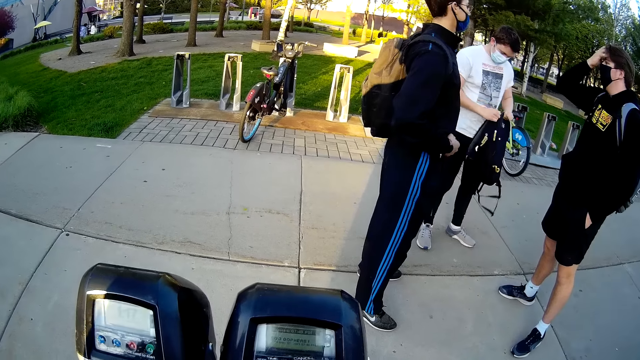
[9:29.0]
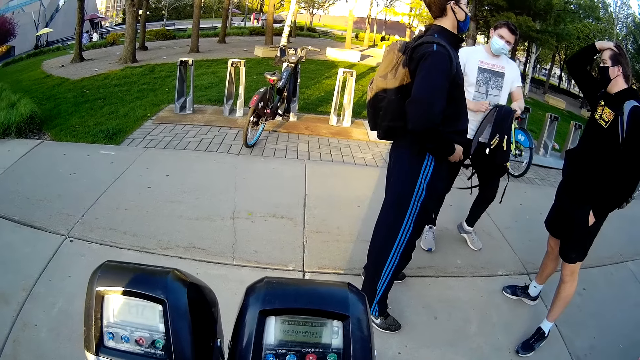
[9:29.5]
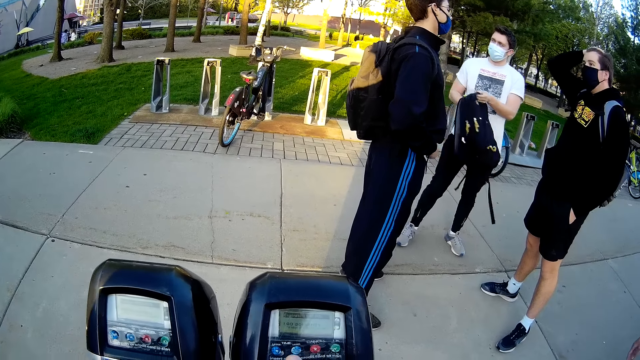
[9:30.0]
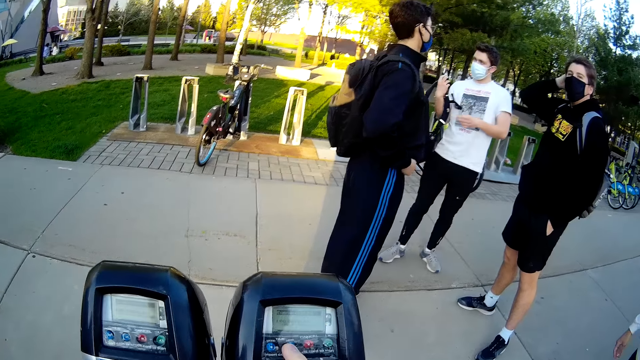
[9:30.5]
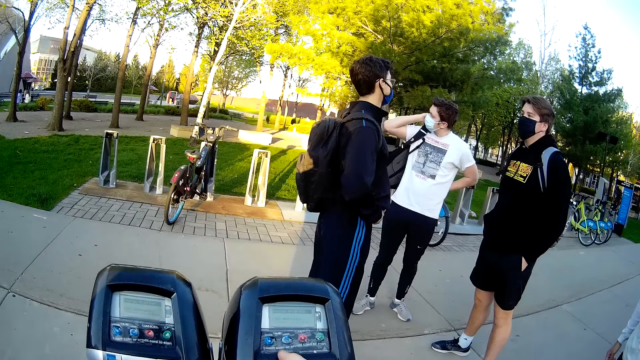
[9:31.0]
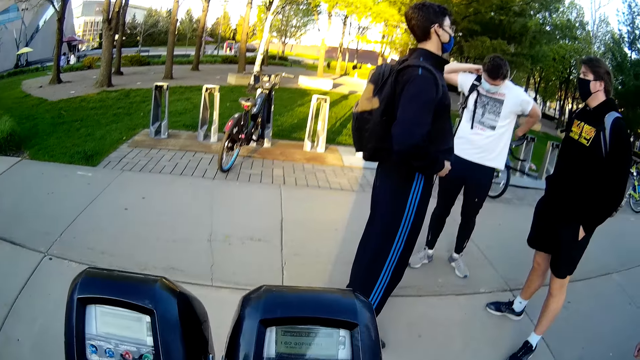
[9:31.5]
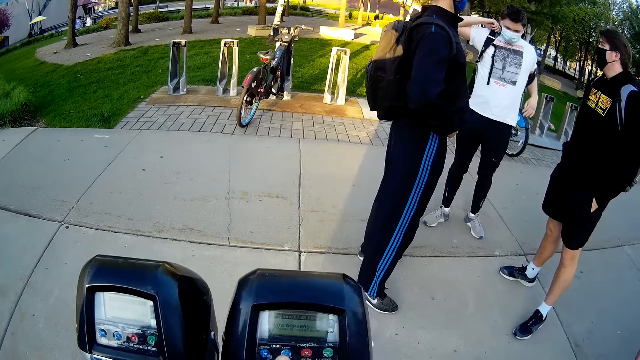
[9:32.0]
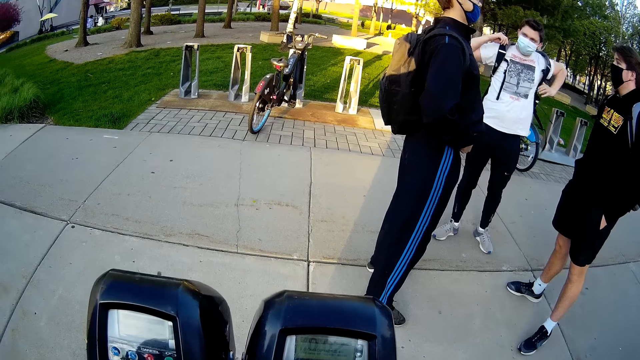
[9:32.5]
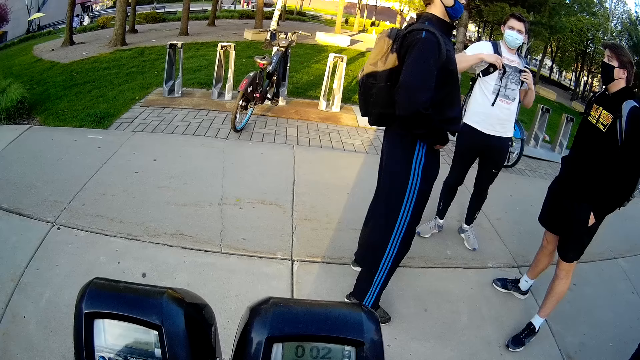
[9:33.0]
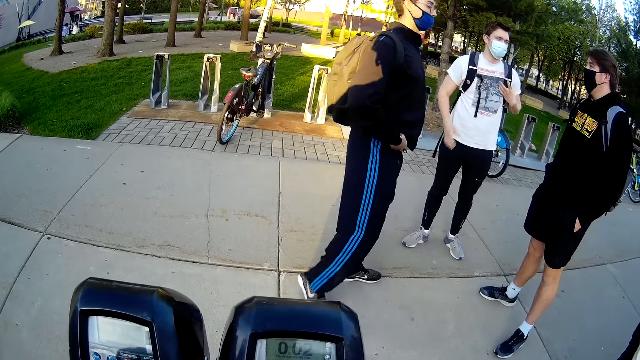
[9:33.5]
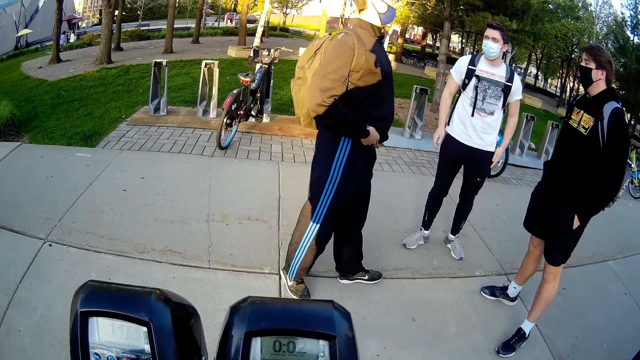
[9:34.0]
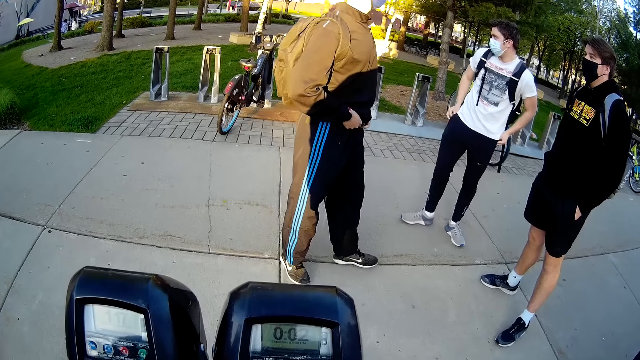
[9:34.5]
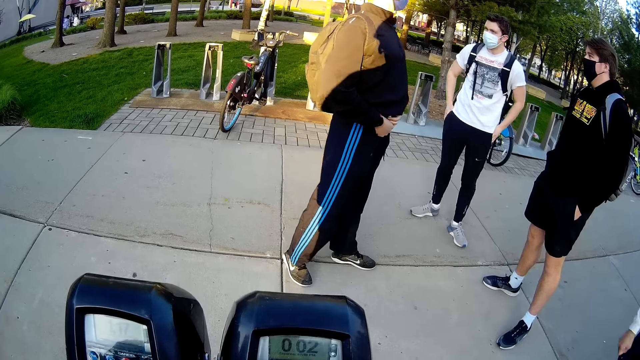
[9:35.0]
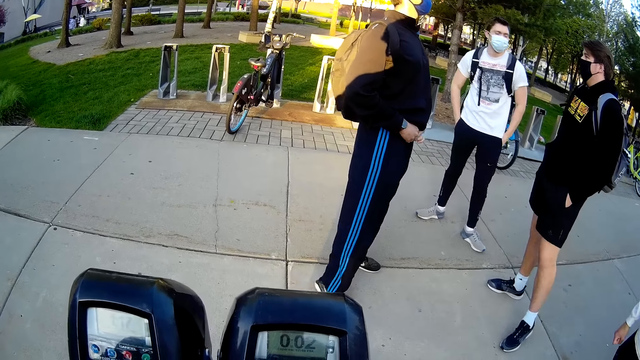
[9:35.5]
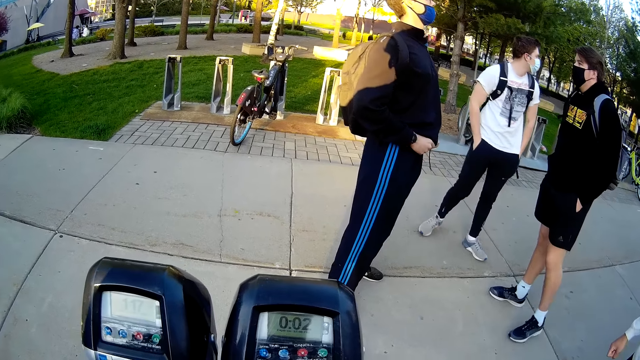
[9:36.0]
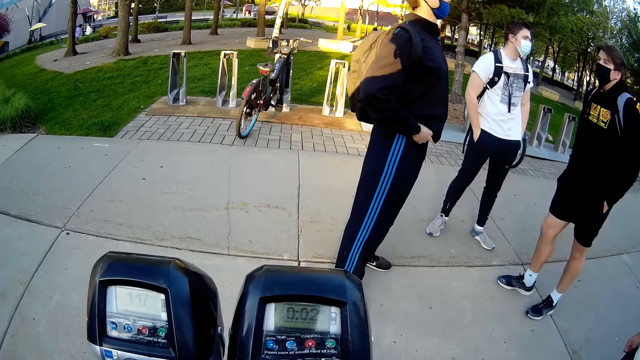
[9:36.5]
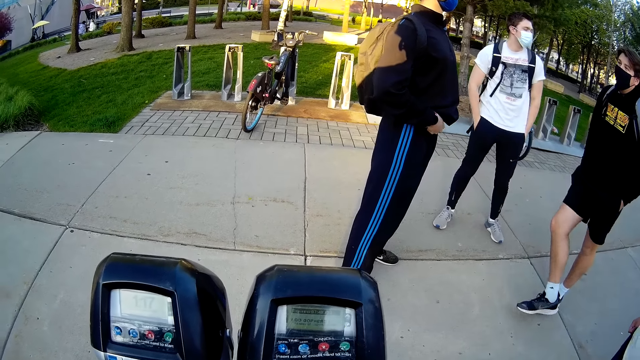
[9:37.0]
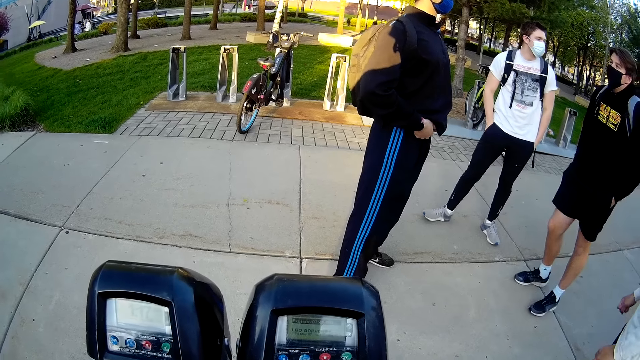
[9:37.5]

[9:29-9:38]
The camera wearer presses the meter with his right finger.

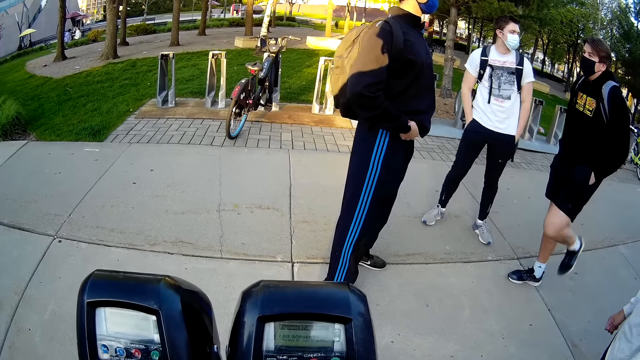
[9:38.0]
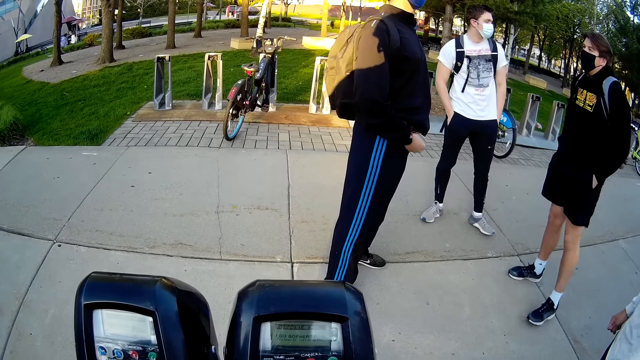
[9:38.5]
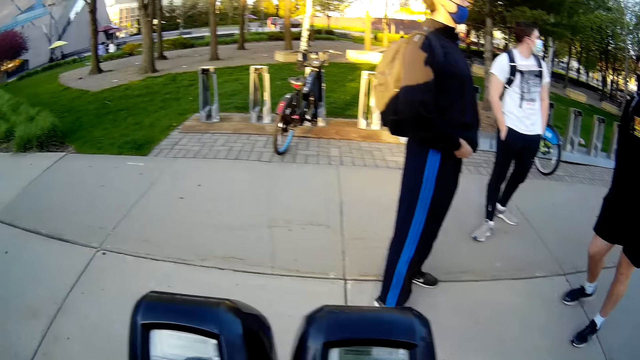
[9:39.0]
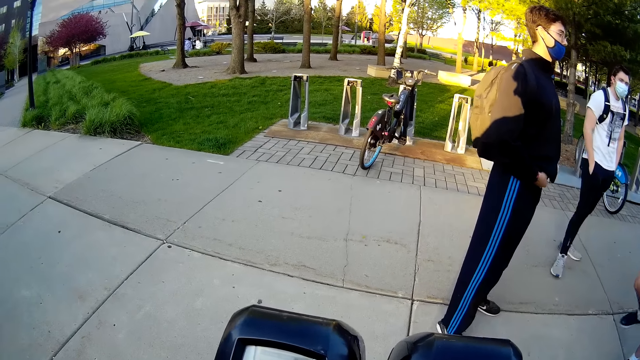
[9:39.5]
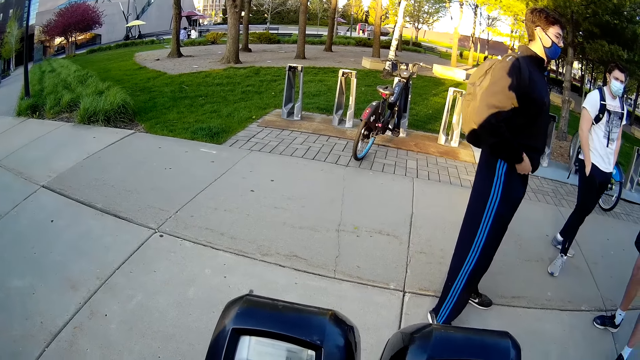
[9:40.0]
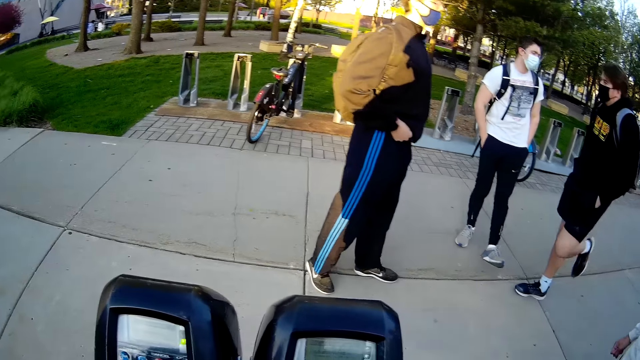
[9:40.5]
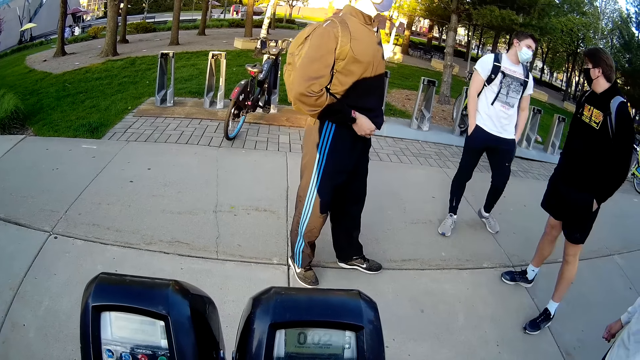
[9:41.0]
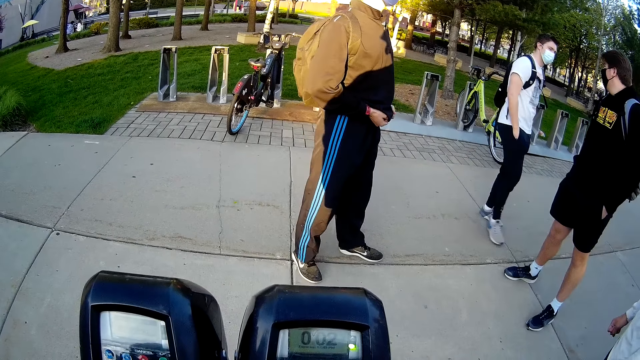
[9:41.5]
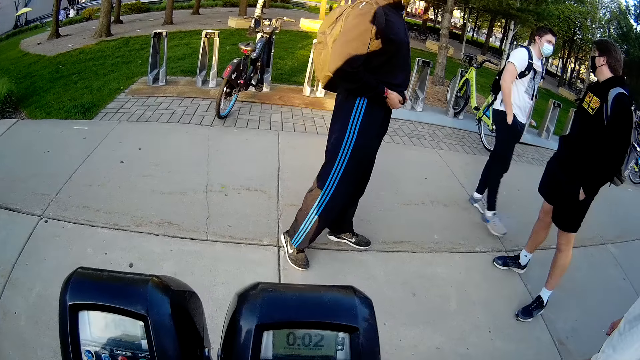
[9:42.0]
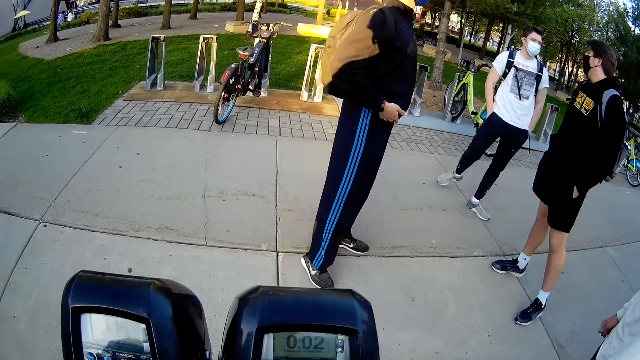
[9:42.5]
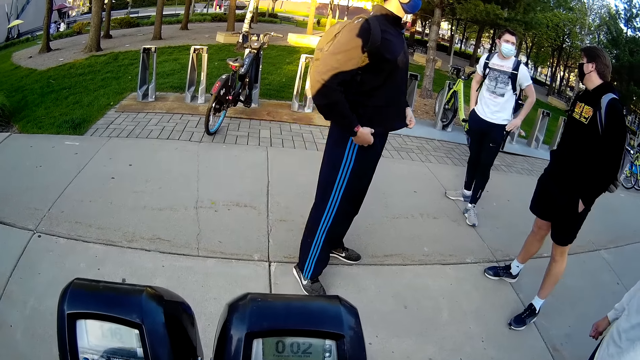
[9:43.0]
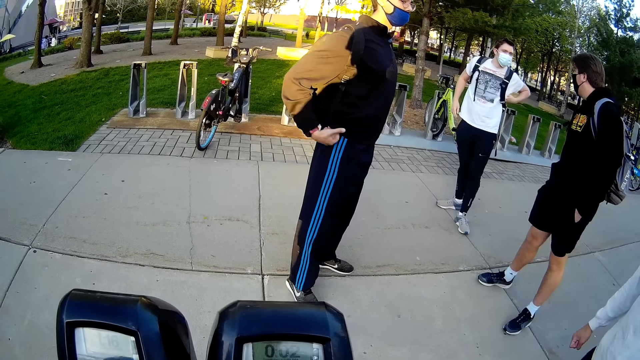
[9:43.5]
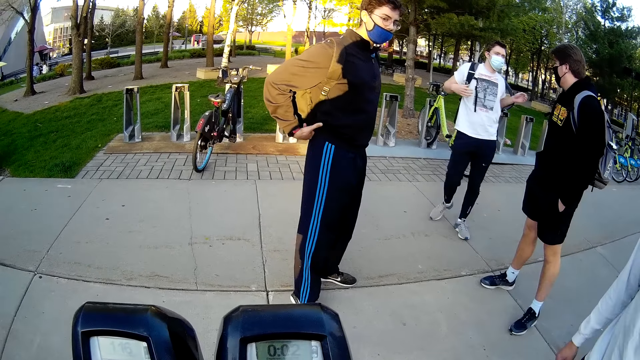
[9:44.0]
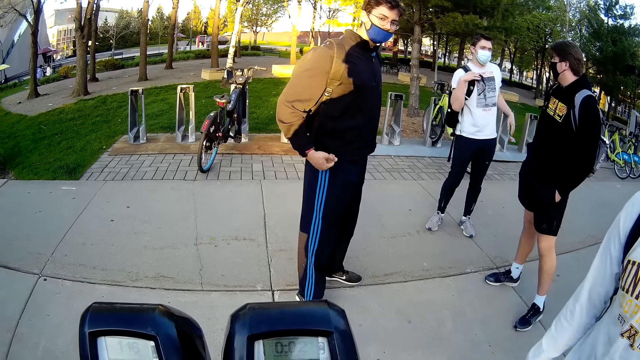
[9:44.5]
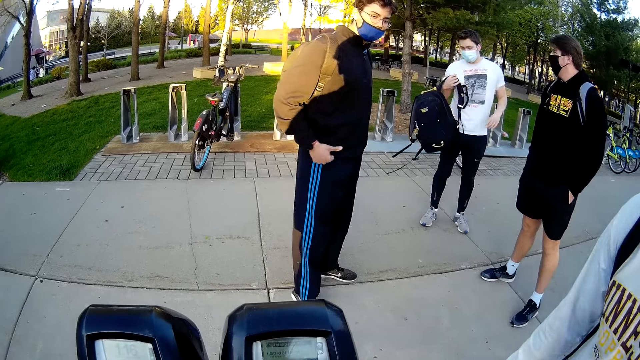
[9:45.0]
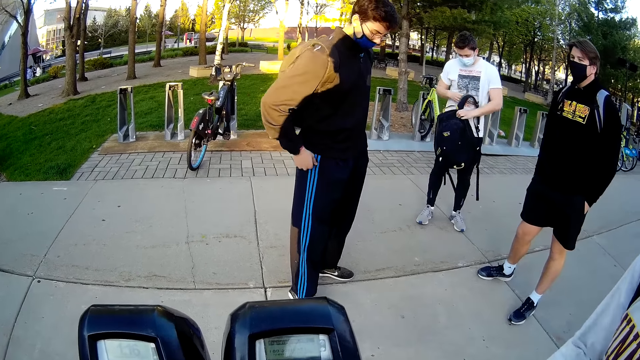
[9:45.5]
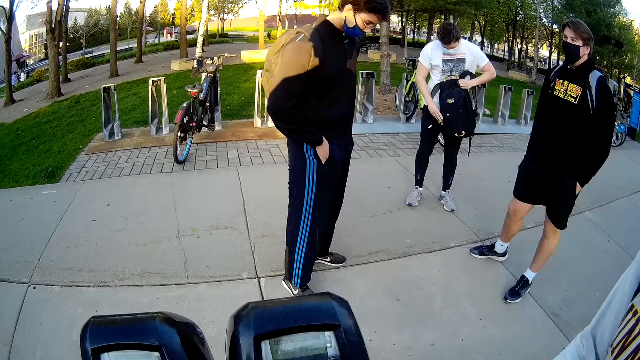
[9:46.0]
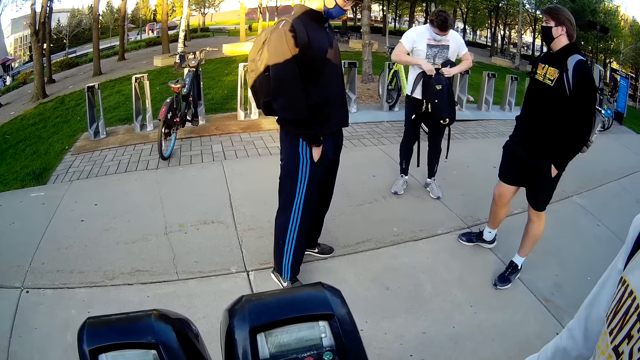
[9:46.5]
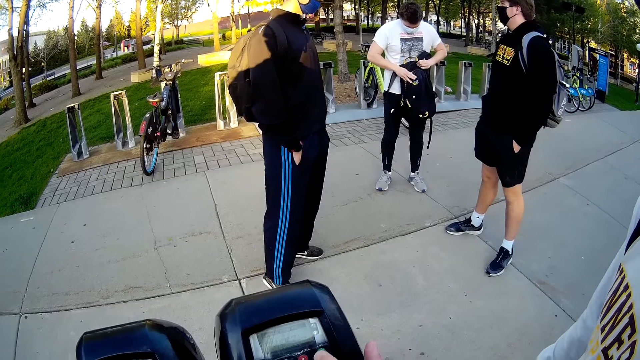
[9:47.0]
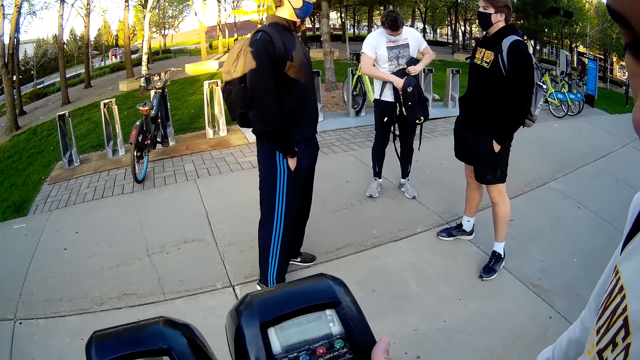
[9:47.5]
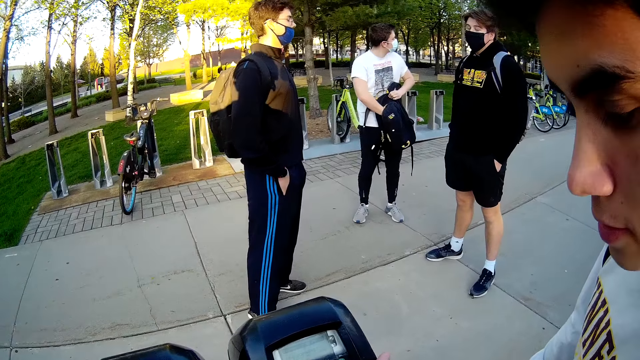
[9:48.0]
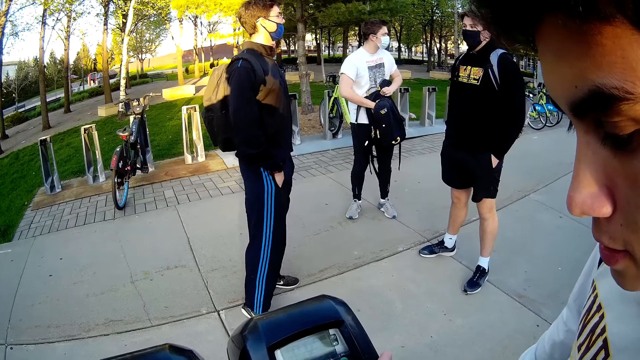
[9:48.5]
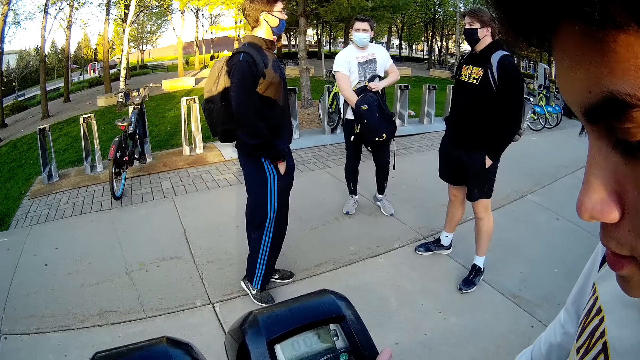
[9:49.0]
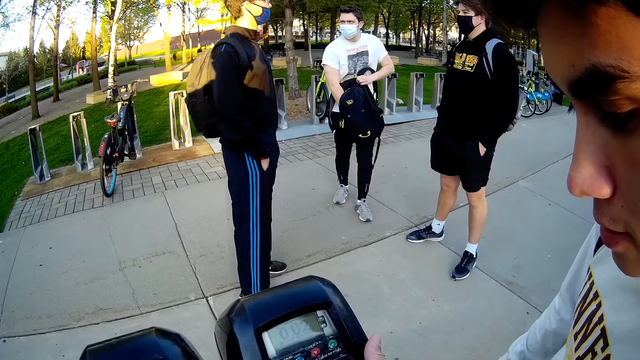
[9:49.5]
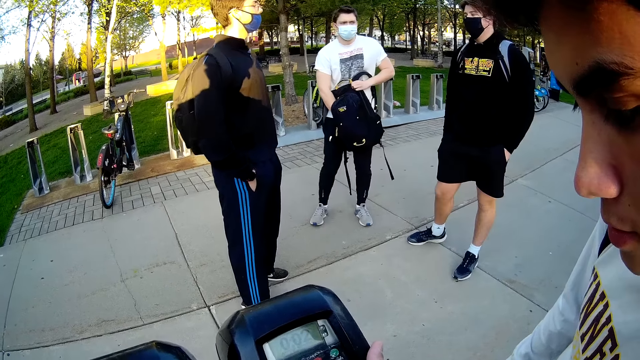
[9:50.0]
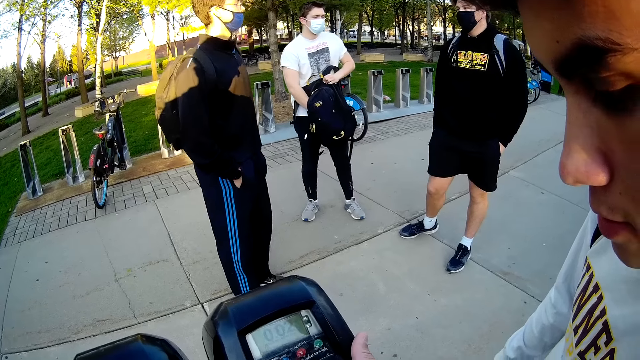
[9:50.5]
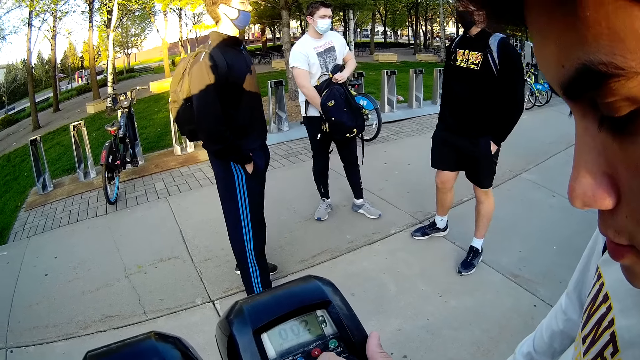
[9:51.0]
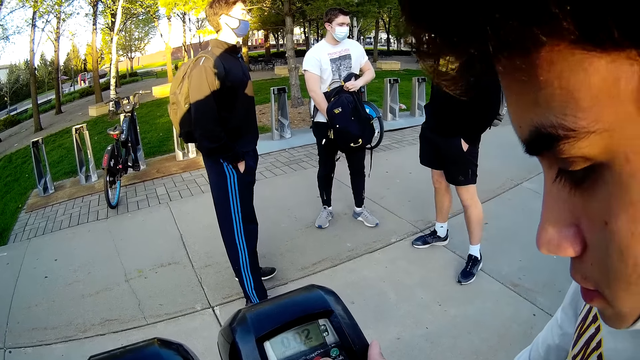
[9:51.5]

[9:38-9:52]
The camera wearer converses with a man. The man moves closer to the camera wearer. The man converses with the camera wearer.
